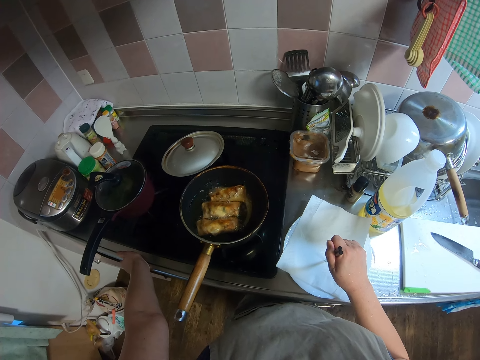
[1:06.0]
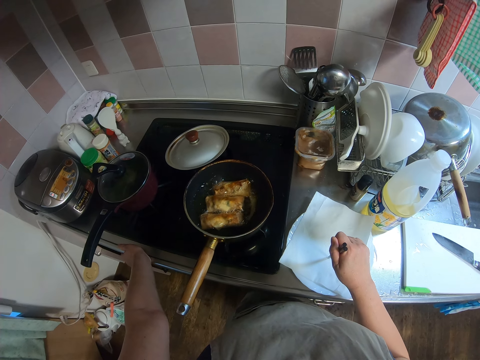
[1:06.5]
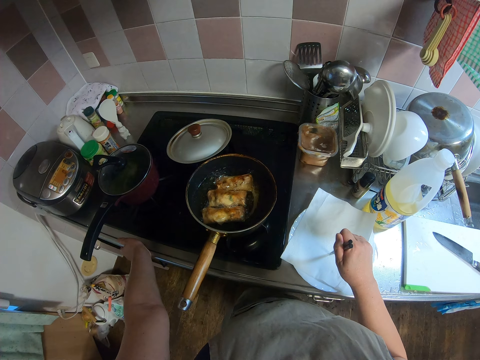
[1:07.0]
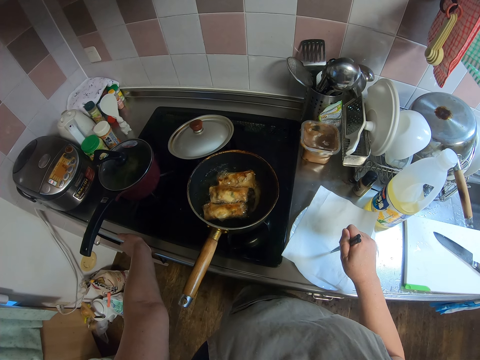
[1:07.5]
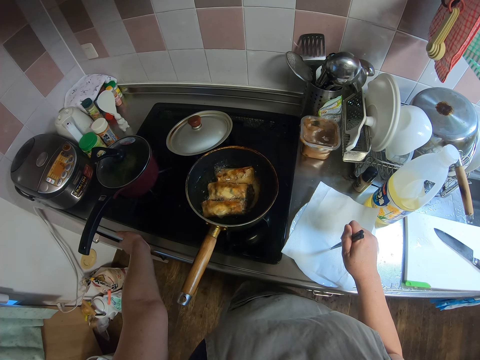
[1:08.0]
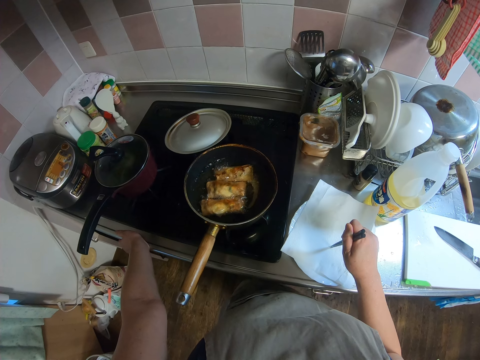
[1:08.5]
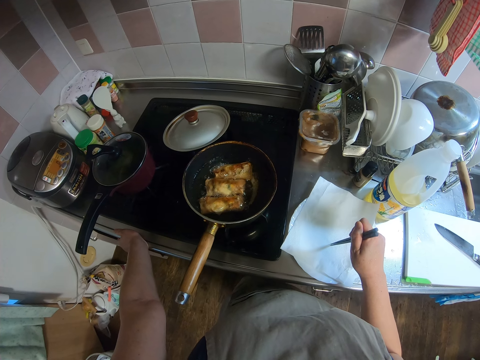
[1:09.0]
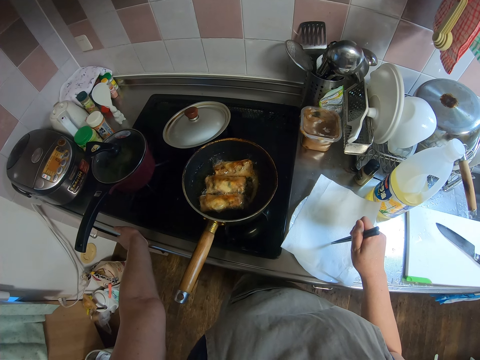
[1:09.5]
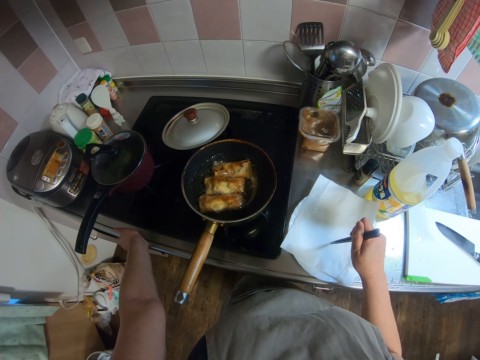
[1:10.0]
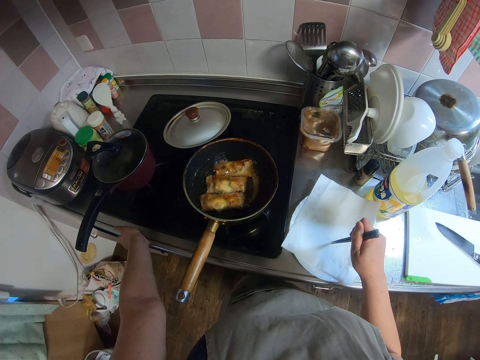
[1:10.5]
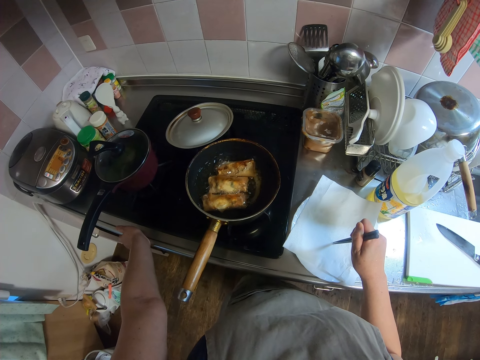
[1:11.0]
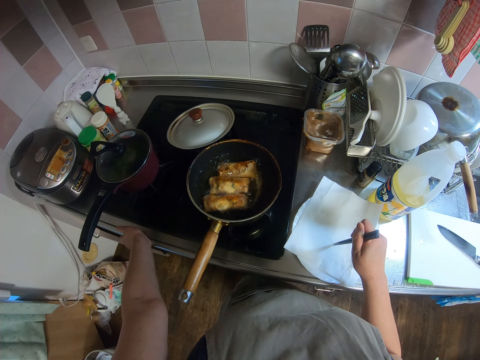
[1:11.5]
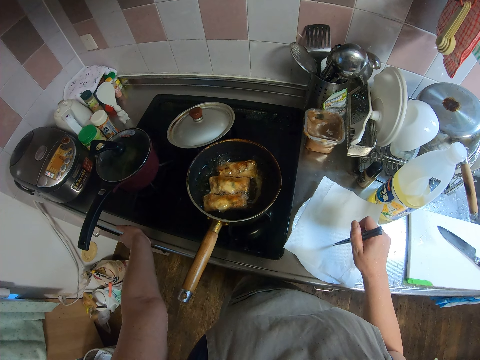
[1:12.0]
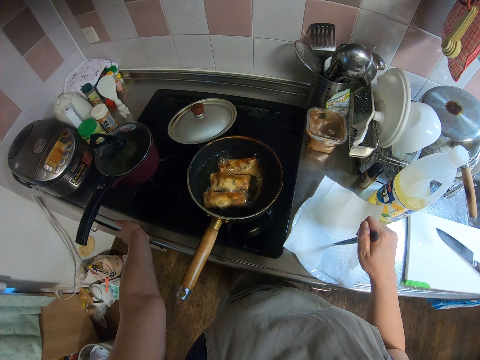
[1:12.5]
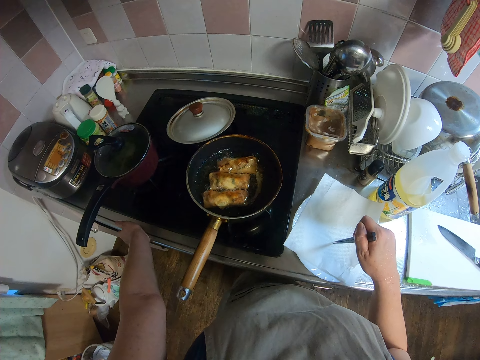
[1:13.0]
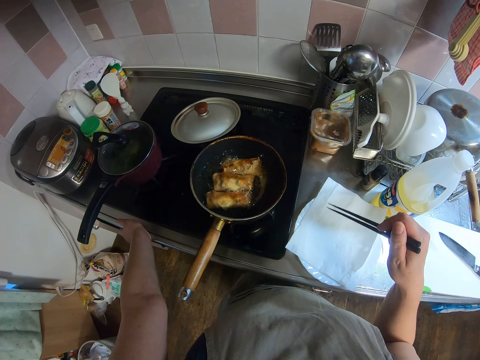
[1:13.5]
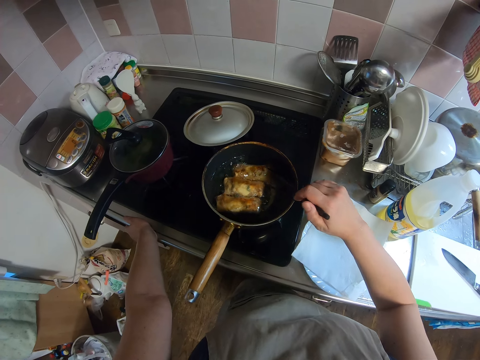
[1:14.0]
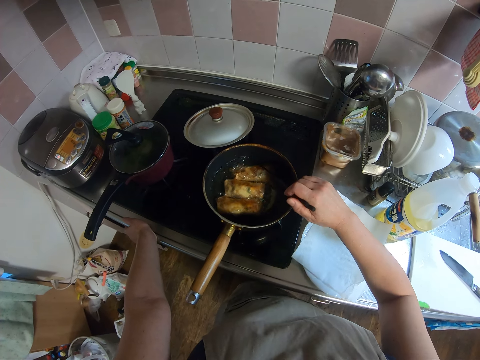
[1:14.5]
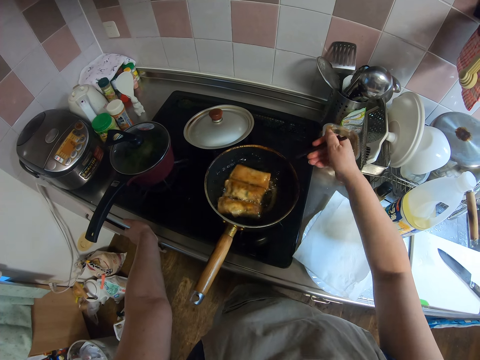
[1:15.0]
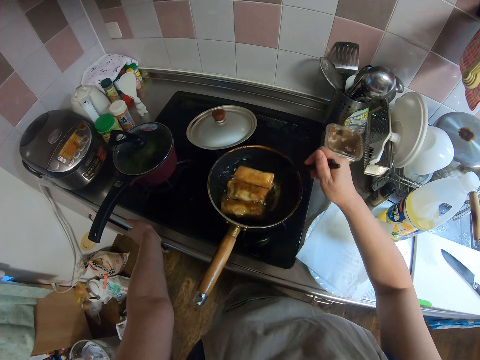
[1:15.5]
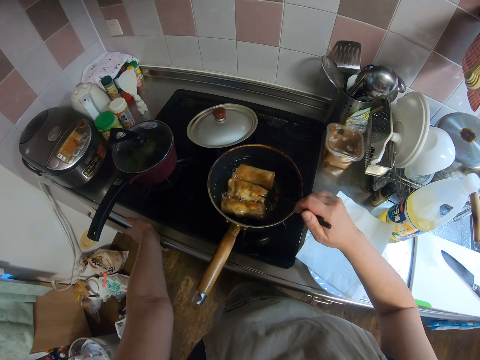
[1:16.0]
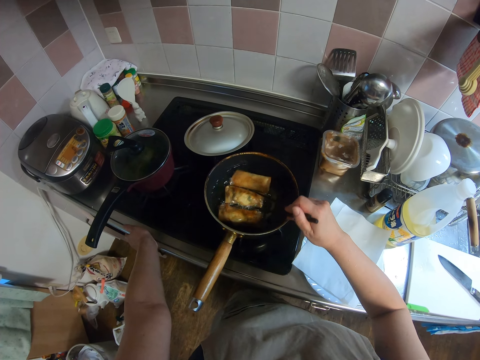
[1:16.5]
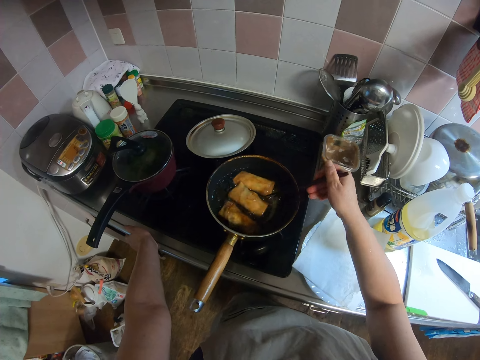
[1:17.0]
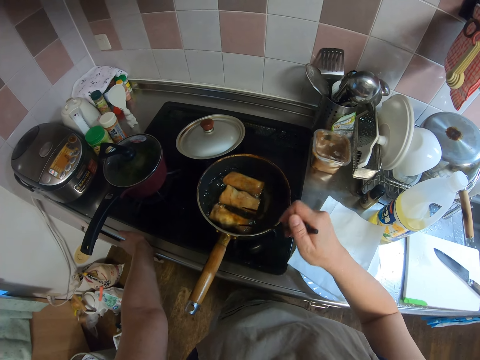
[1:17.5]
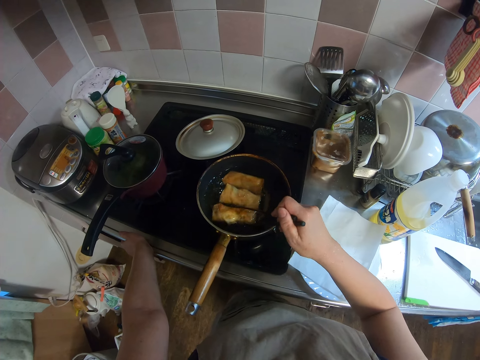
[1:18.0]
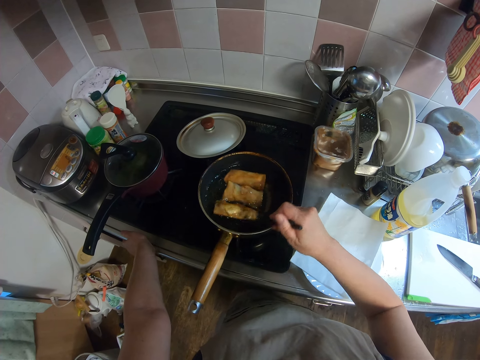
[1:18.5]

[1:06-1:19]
The camera wearer removes the picker from the piece of paper. She turns the spring rolls inside the frying pan with the picker in her right hand.

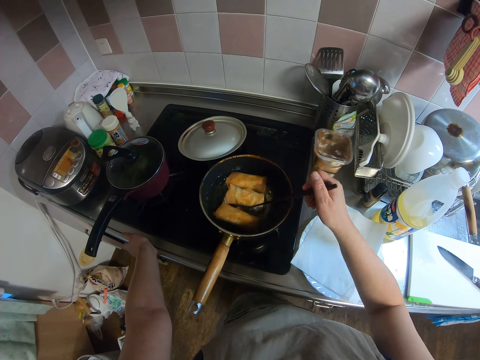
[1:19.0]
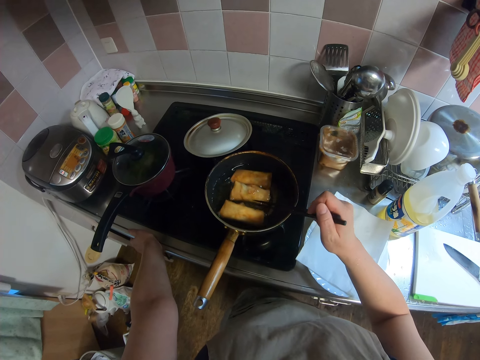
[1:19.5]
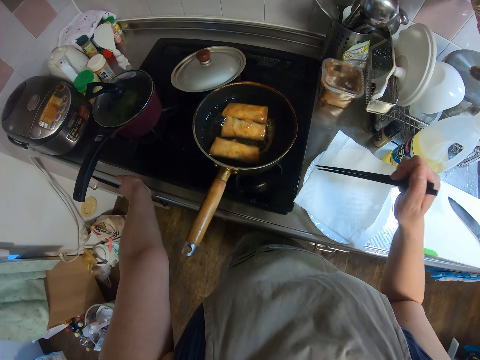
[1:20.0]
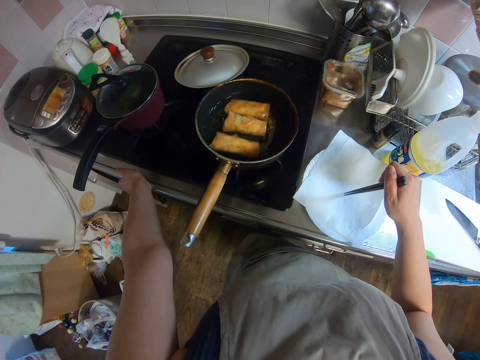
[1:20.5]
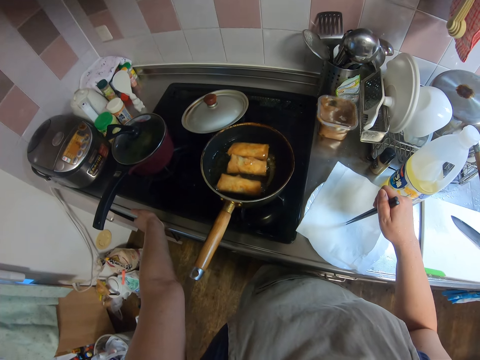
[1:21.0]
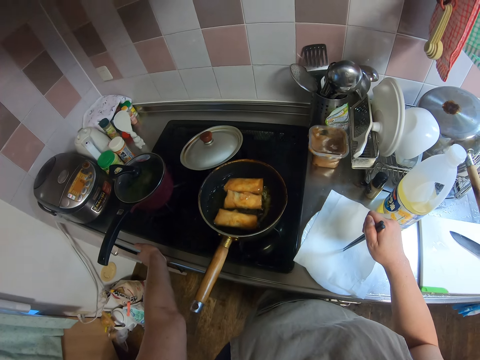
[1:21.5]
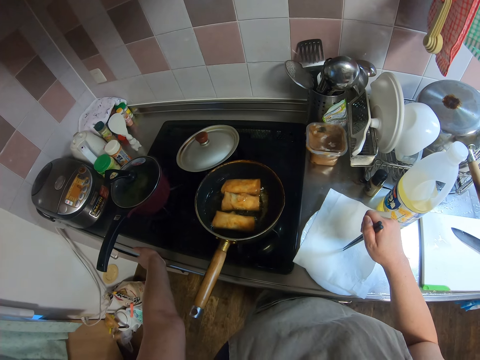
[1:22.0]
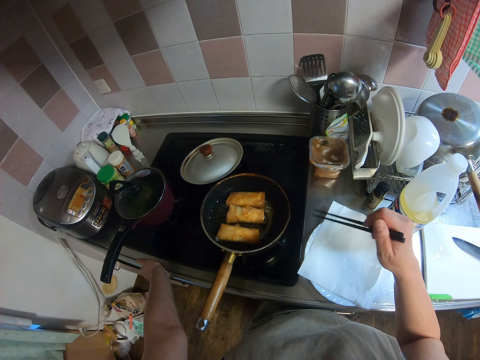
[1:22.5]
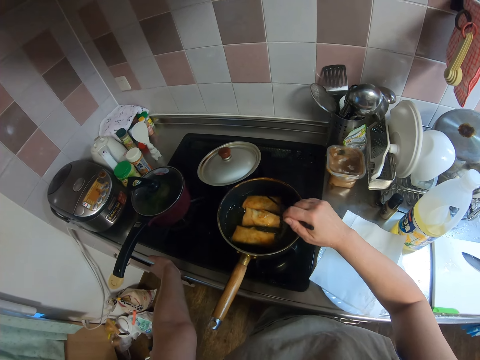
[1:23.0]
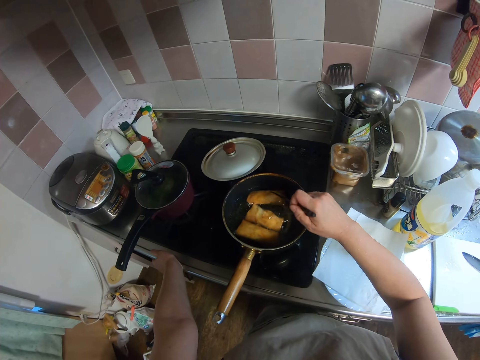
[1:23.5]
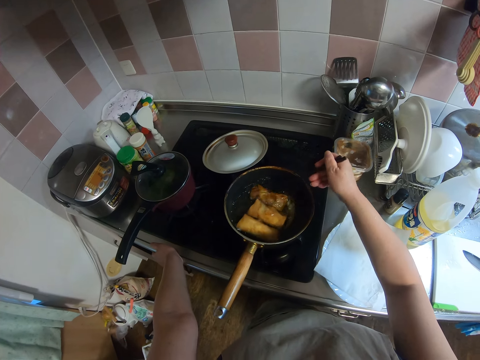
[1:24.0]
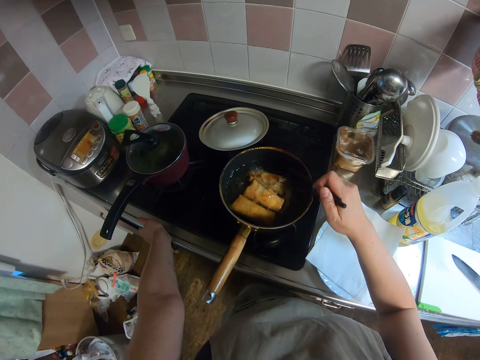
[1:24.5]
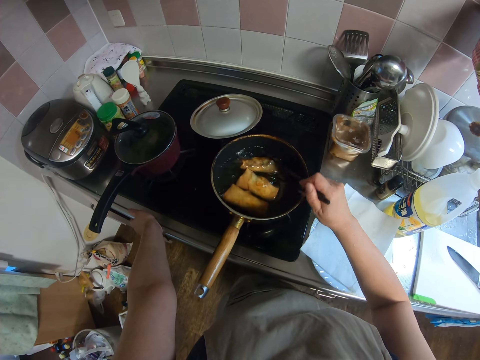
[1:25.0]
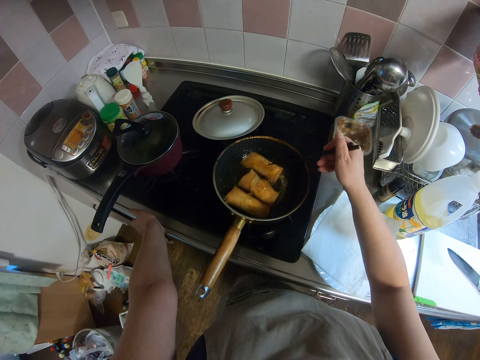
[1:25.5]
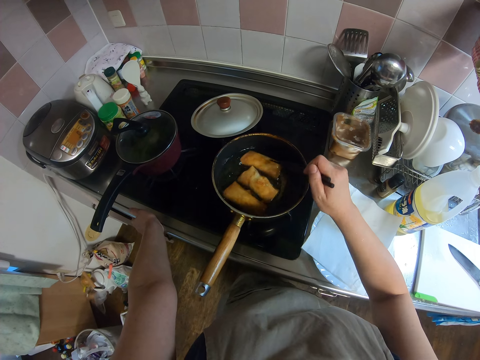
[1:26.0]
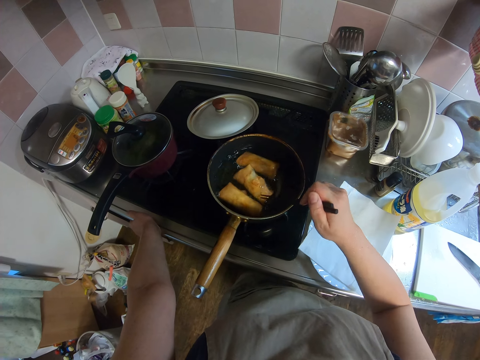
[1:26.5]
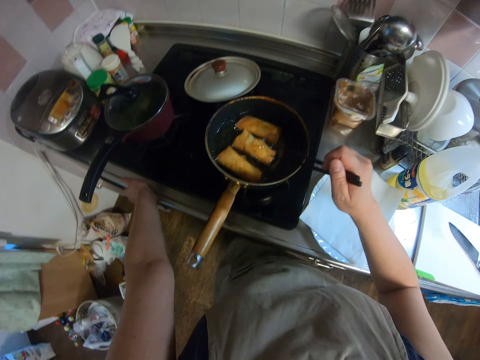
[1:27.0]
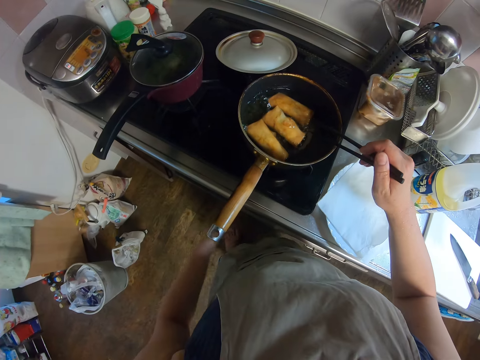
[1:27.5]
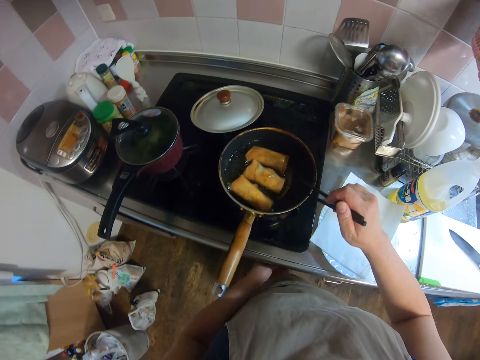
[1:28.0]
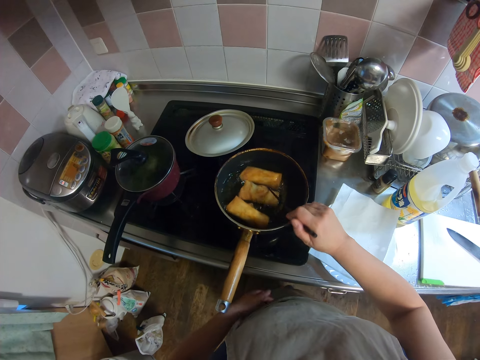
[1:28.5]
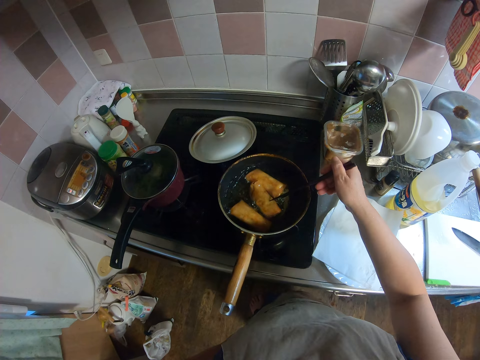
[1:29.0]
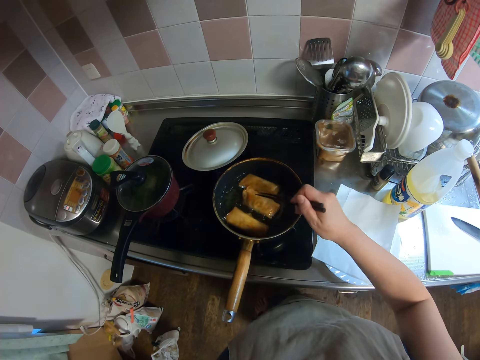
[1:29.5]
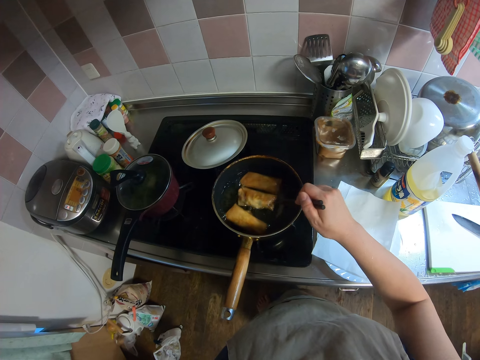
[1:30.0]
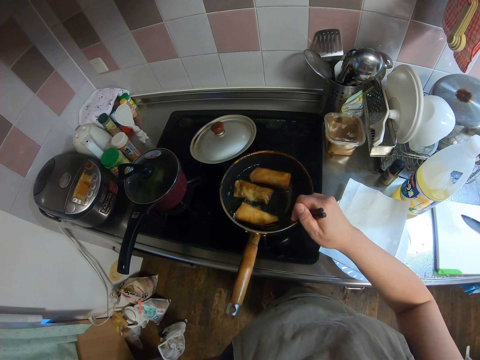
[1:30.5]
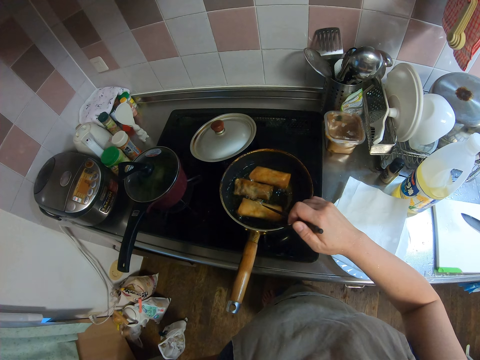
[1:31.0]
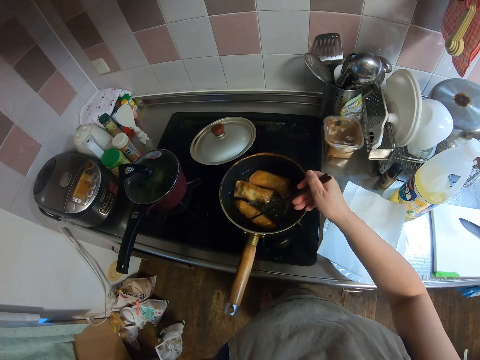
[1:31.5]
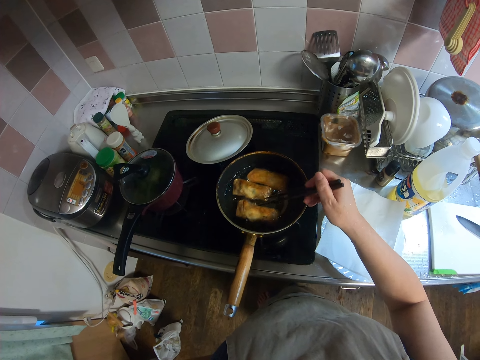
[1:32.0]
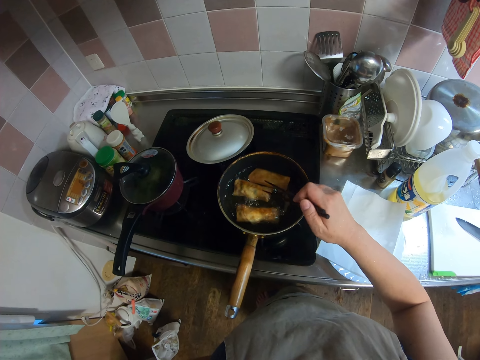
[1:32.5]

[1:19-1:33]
The camera wearer holds the picker straight on the piece of paper on the plate. She removes the picker from the piece of paper on the kitchen slab. She makes a sound. She turns the spring rolls inside the frying pan with the picker in her right hand. She removes her left hand from the kitchen slab. She adjusts the knob of the gas stove with her left hand. She turns the spring rolls.
